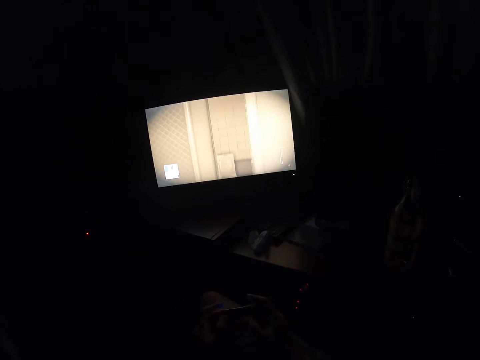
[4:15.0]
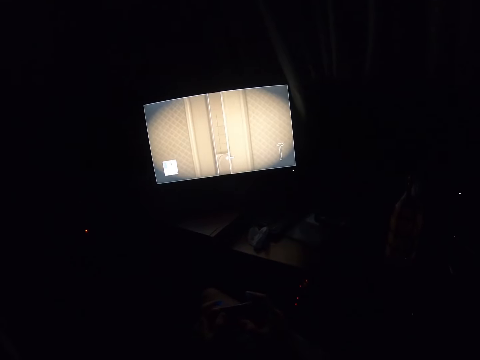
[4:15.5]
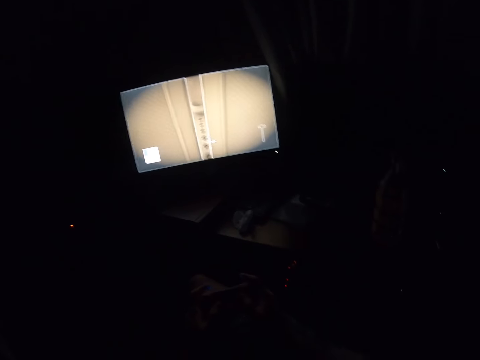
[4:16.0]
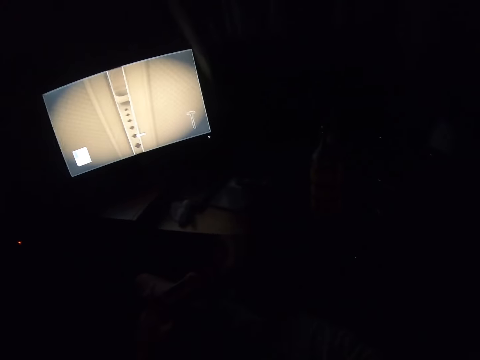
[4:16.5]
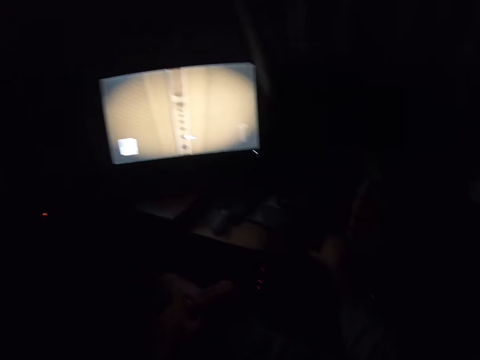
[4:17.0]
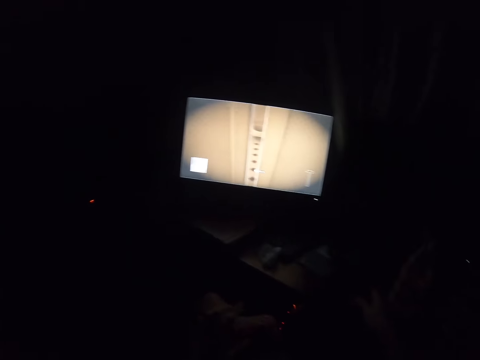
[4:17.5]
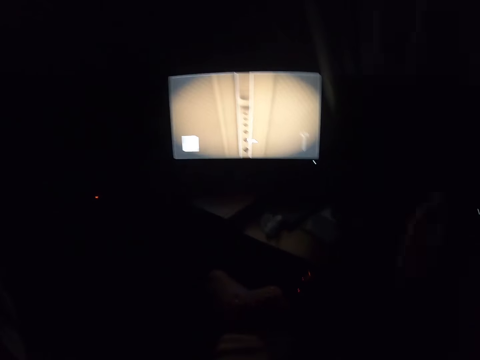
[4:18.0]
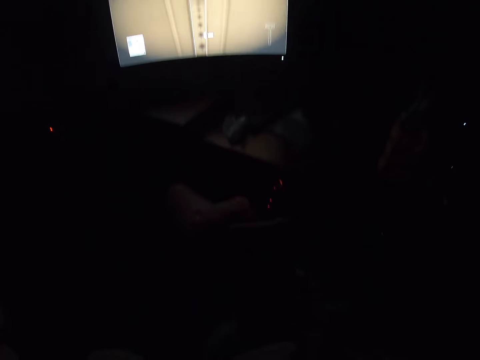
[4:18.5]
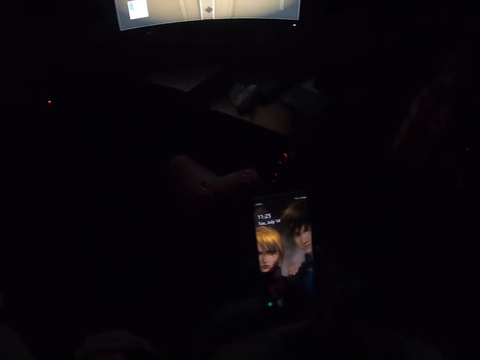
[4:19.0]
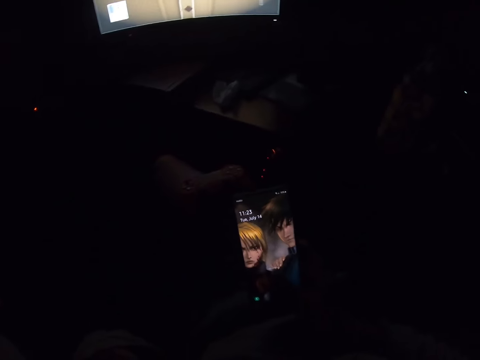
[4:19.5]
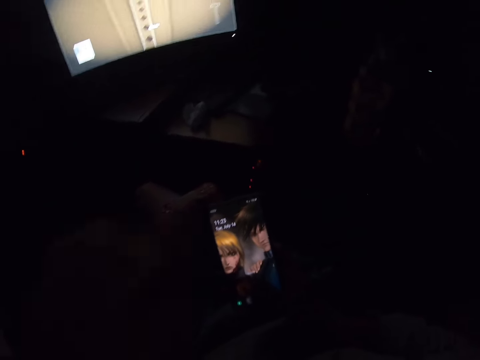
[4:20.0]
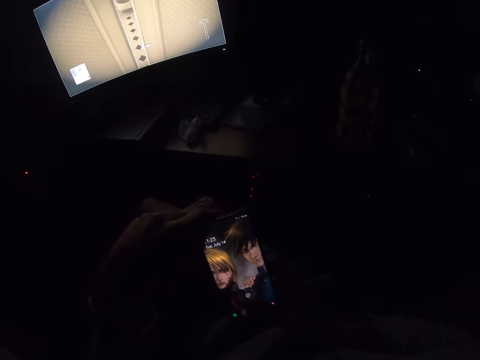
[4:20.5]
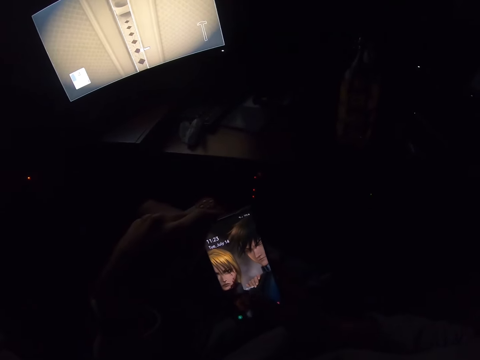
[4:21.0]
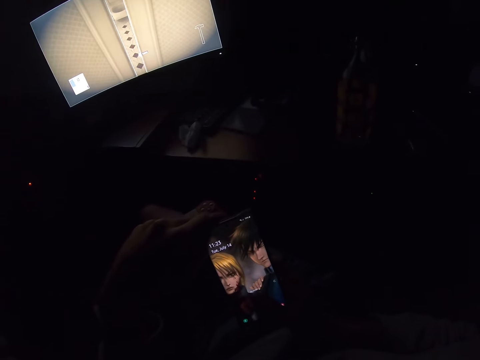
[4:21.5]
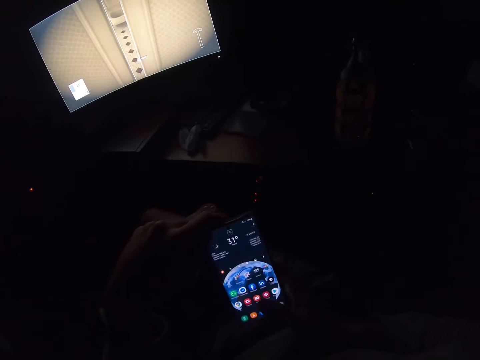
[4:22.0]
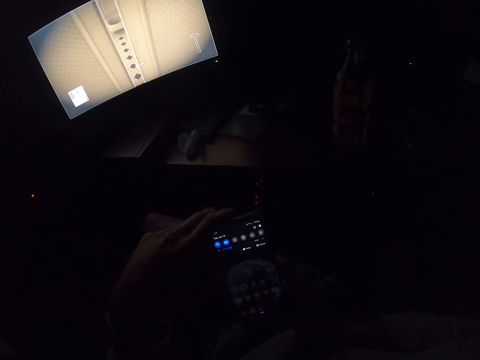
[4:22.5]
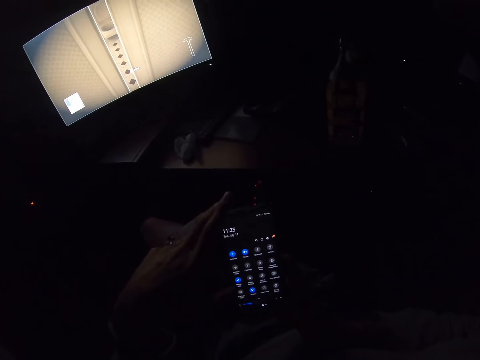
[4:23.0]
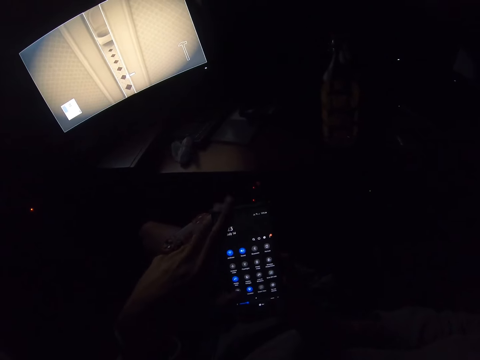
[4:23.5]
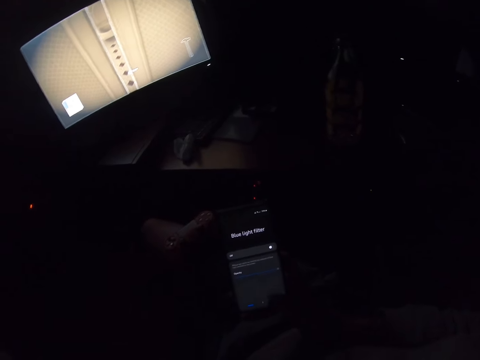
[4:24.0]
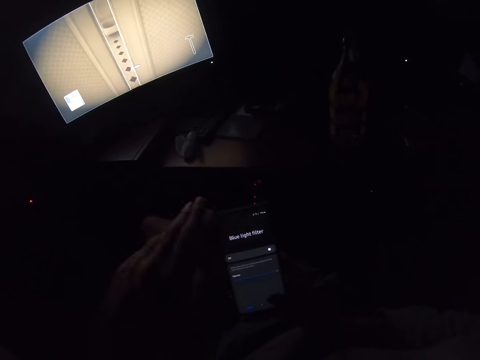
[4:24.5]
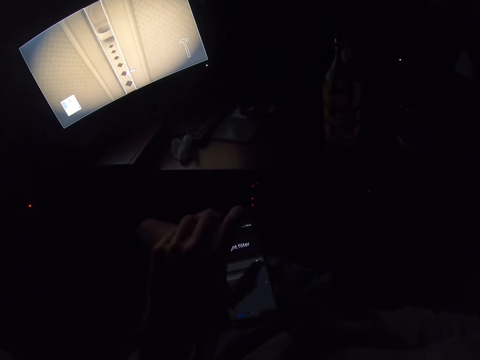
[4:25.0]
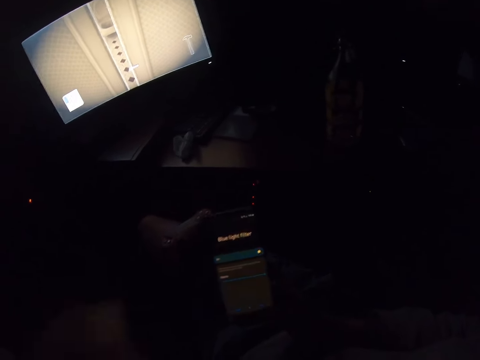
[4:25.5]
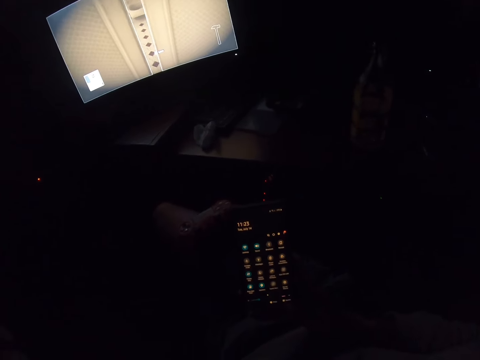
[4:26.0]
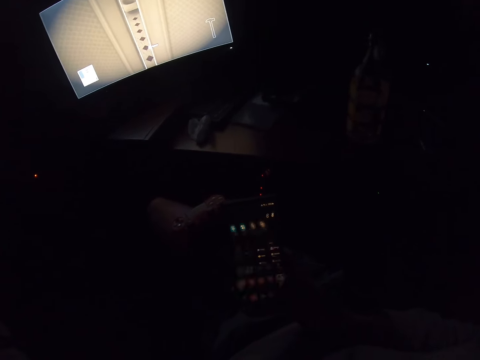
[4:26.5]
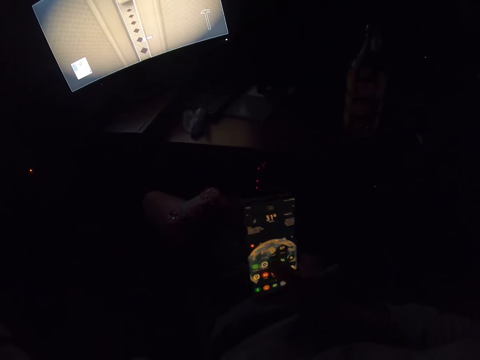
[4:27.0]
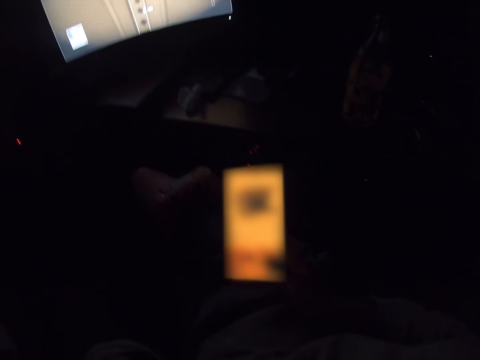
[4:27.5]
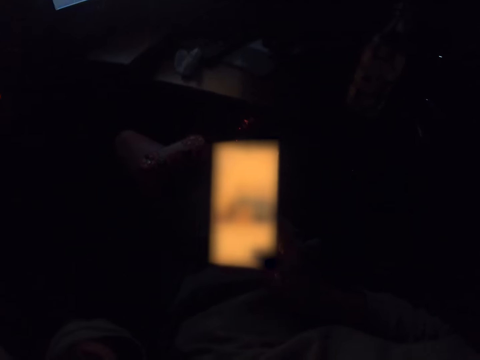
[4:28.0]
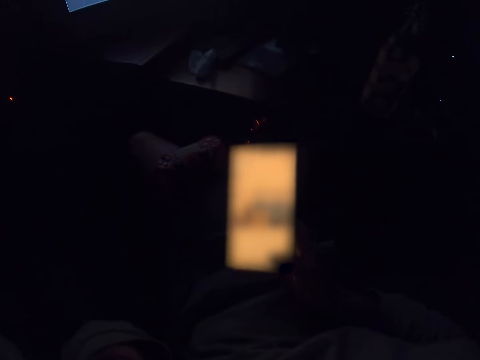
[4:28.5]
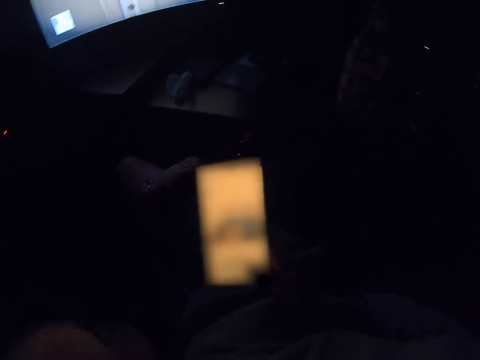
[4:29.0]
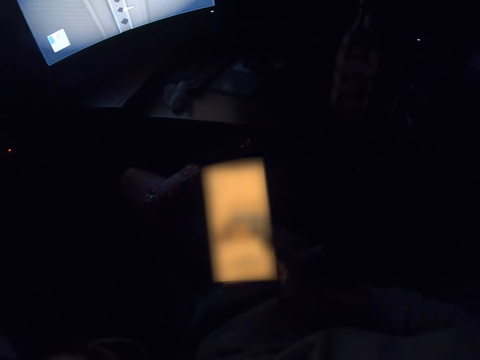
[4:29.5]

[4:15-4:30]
The camera wearer takes a phone. He uses the phone. He touches his phone. He scrolls the phone.

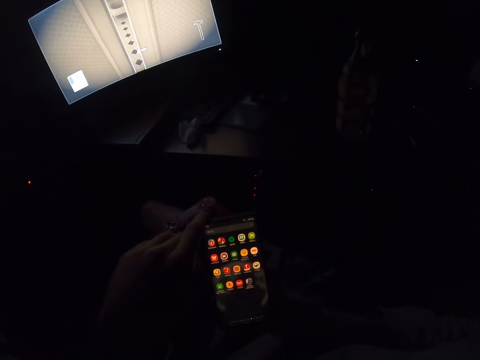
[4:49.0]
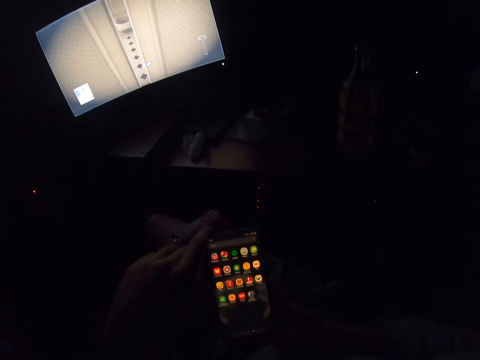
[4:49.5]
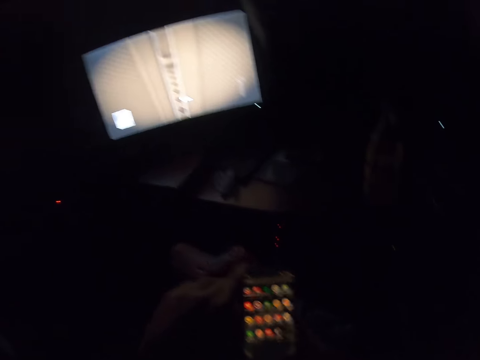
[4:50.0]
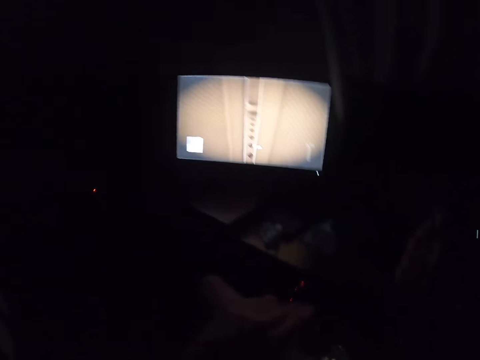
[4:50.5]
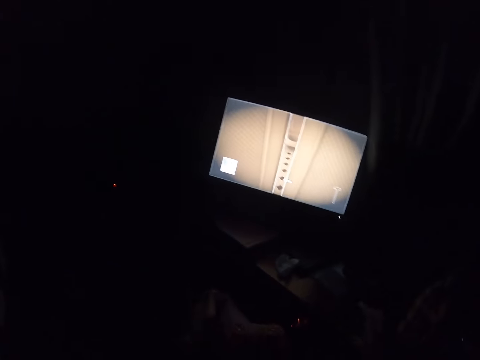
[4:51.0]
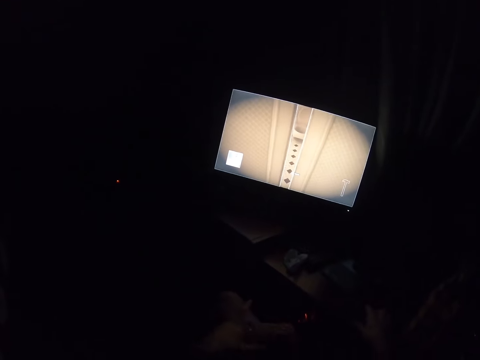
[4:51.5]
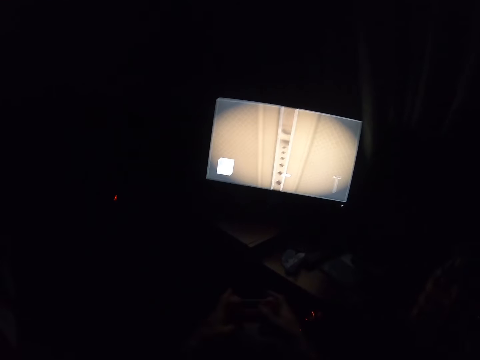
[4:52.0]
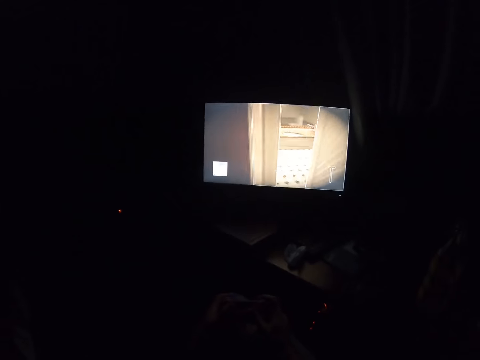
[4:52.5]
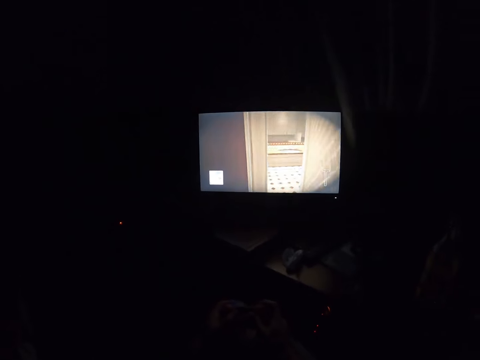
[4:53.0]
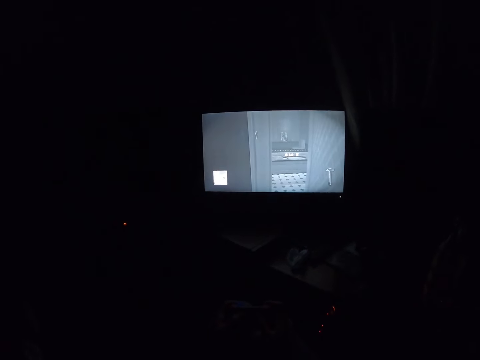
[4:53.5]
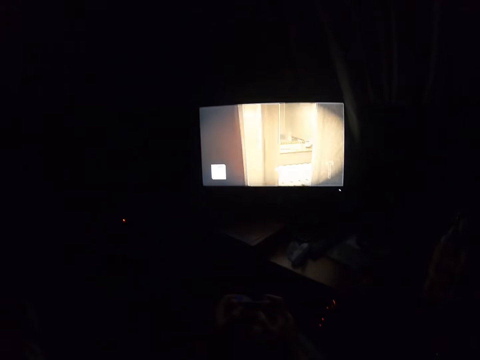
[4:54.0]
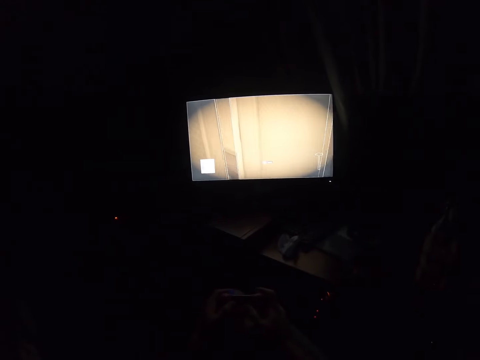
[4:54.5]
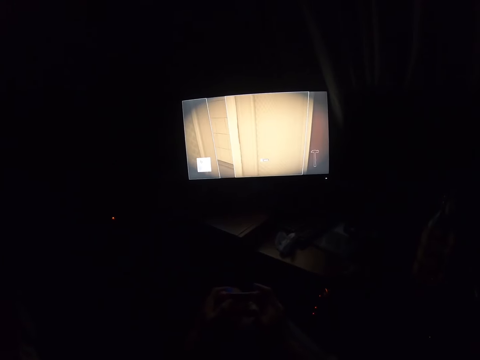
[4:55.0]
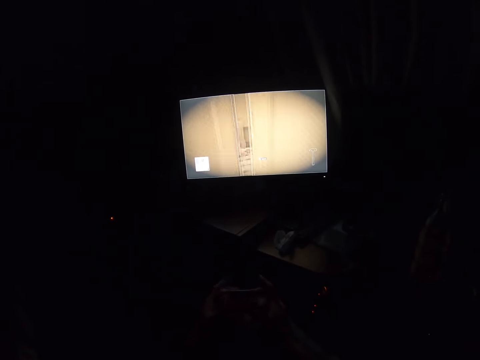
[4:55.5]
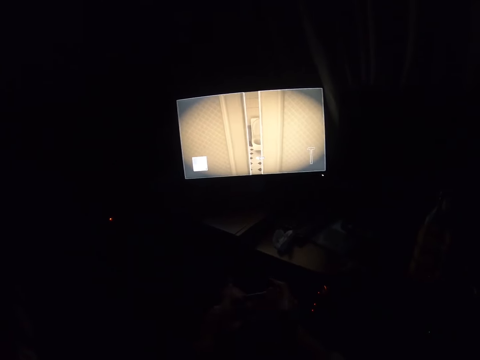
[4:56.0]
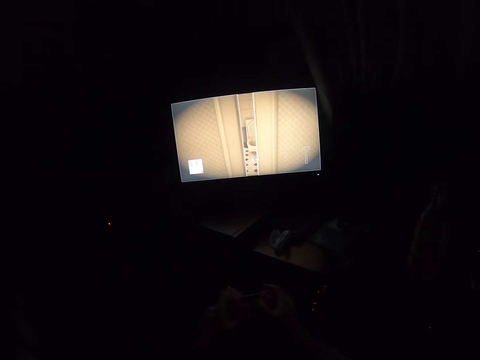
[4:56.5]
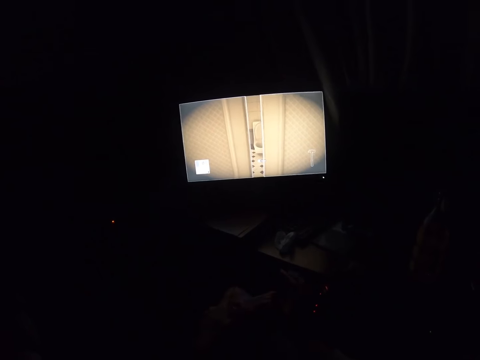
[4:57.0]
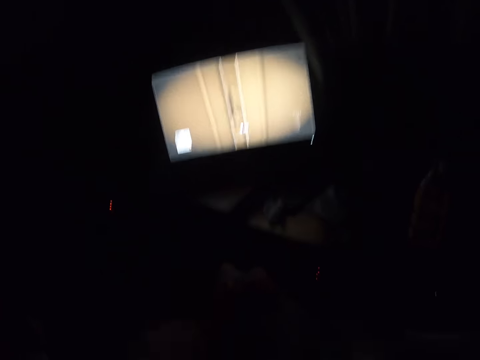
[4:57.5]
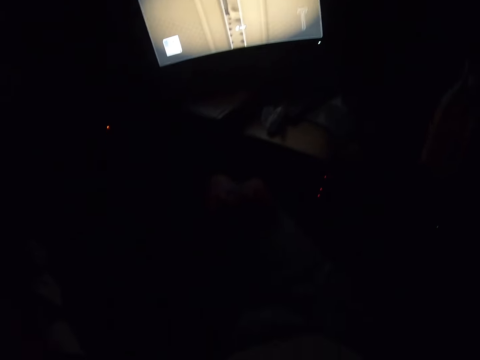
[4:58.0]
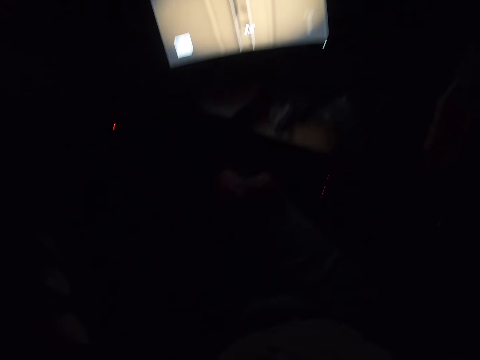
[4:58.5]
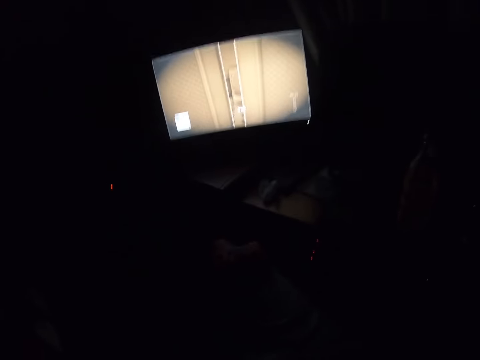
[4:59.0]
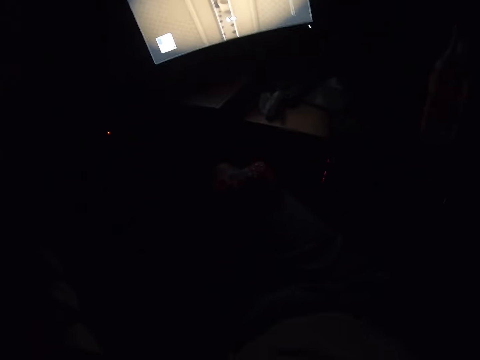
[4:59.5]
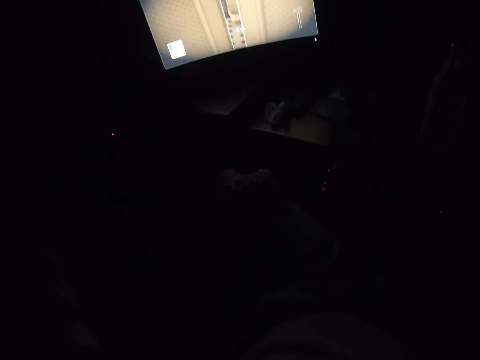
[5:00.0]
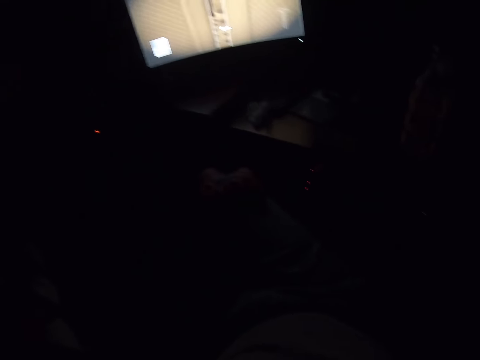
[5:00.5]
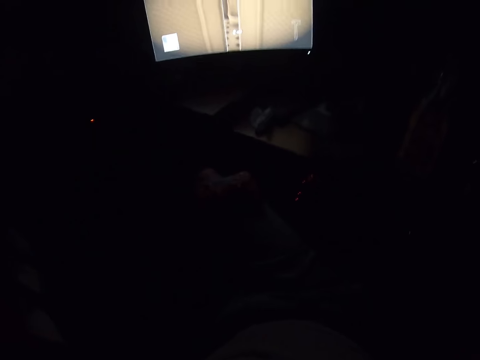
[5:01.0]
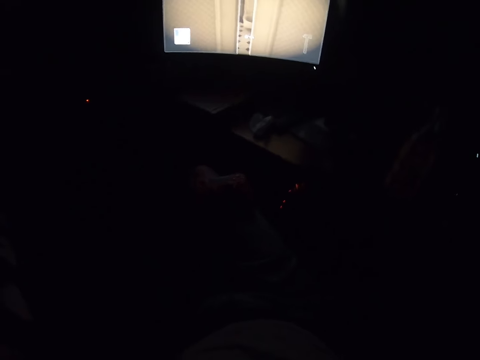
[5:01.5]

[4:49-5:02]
The camera wearer puts the phone down. They take the gamepad. They play the pc game on the television using a mouse pad. They adjust the camera using both hands.
